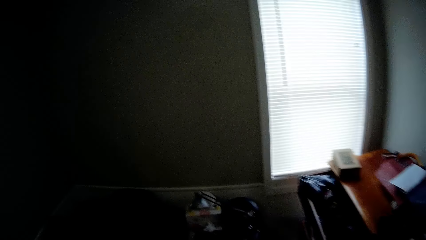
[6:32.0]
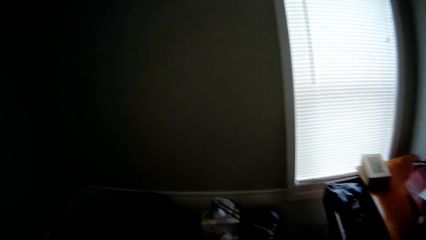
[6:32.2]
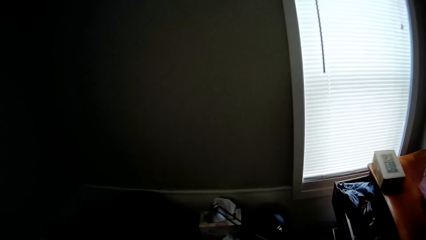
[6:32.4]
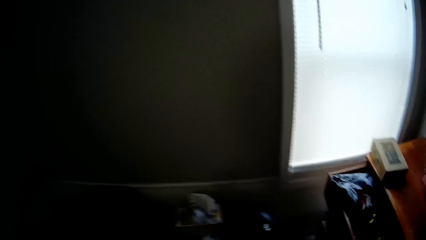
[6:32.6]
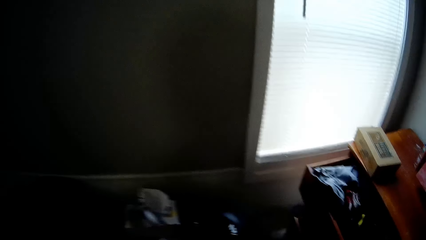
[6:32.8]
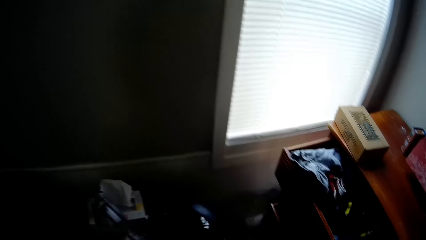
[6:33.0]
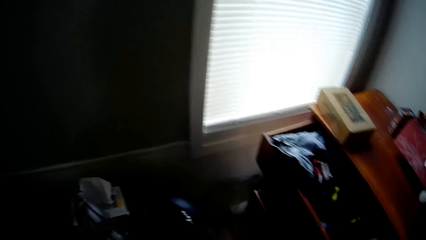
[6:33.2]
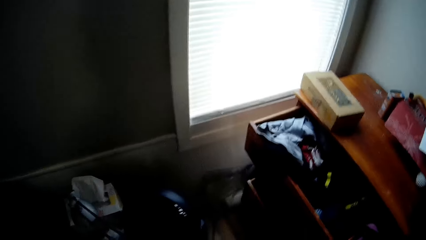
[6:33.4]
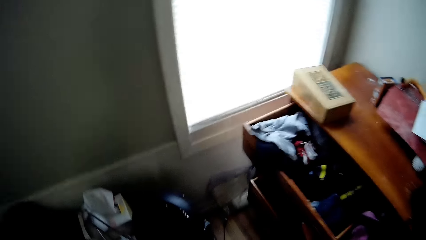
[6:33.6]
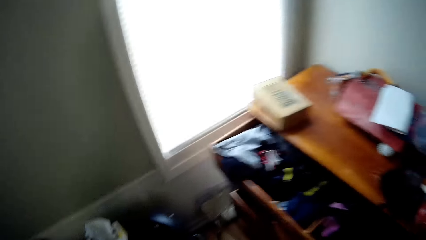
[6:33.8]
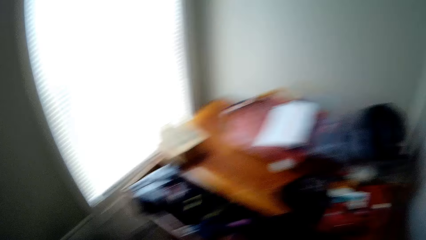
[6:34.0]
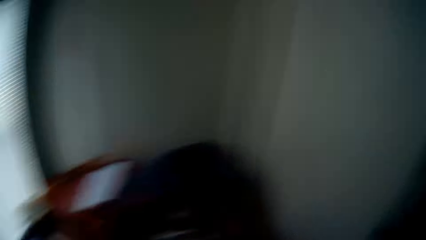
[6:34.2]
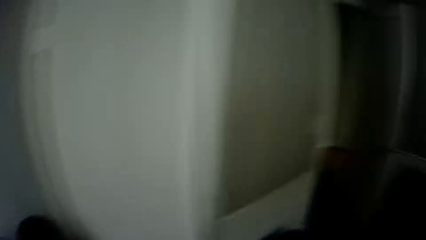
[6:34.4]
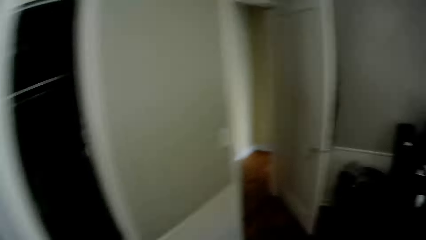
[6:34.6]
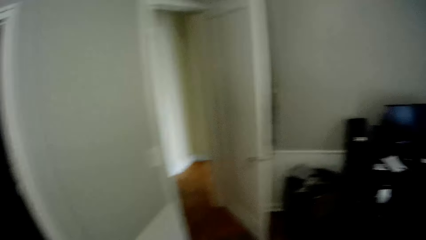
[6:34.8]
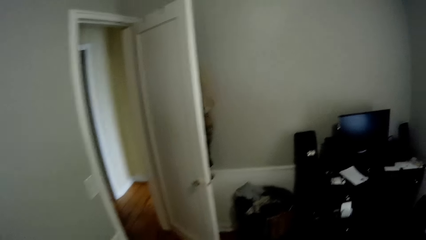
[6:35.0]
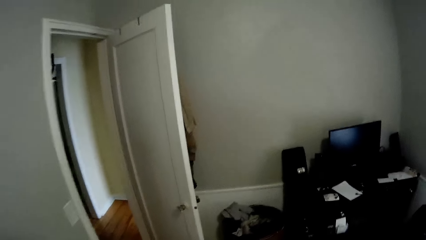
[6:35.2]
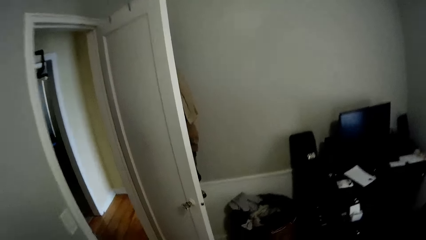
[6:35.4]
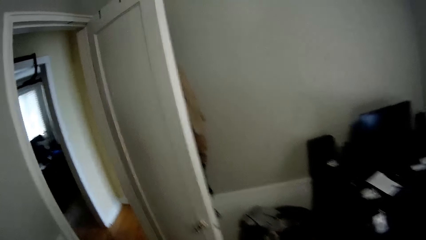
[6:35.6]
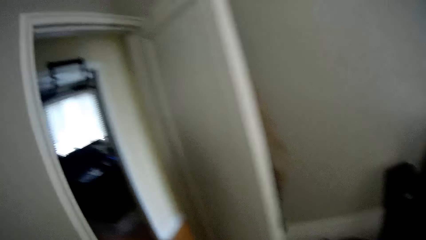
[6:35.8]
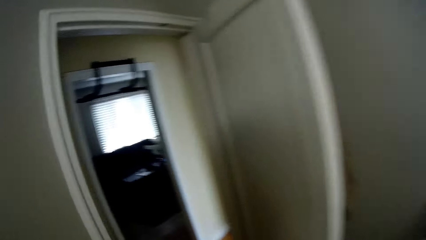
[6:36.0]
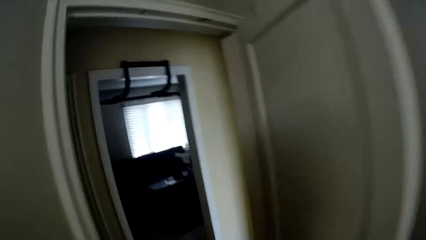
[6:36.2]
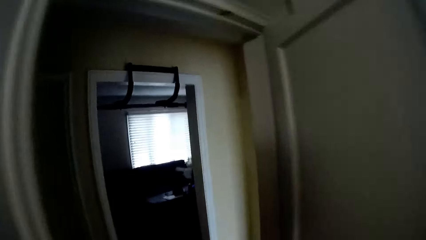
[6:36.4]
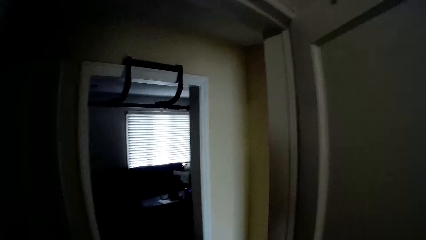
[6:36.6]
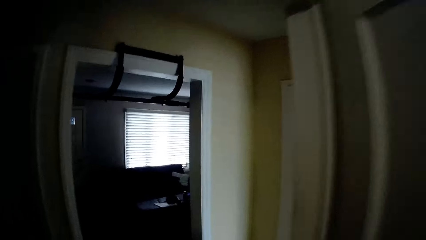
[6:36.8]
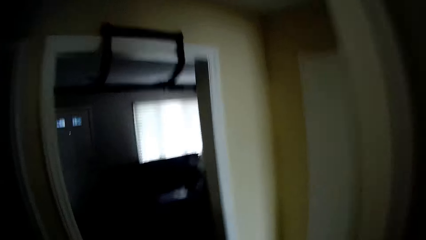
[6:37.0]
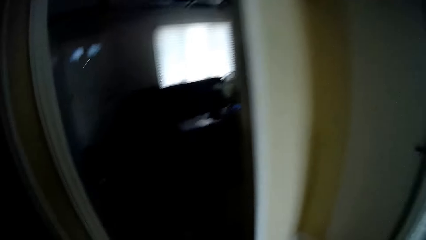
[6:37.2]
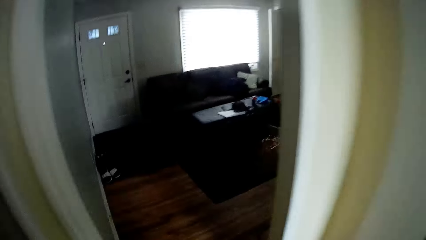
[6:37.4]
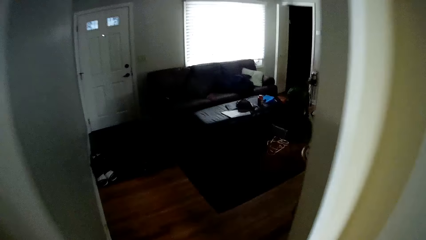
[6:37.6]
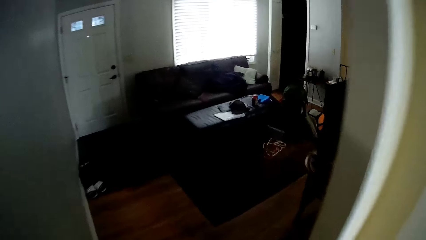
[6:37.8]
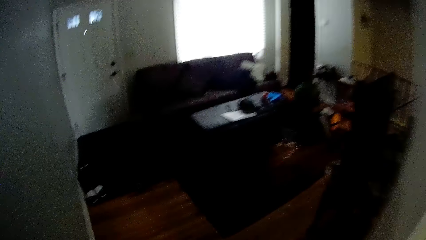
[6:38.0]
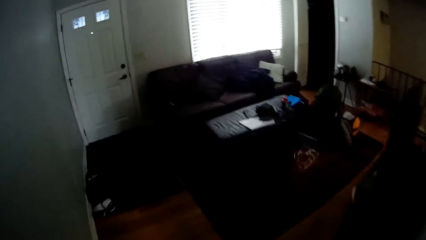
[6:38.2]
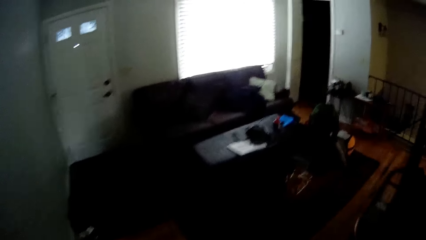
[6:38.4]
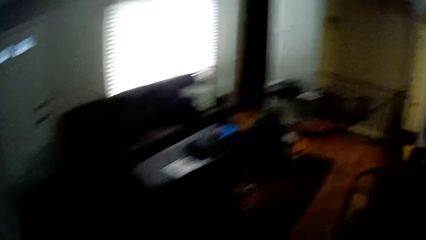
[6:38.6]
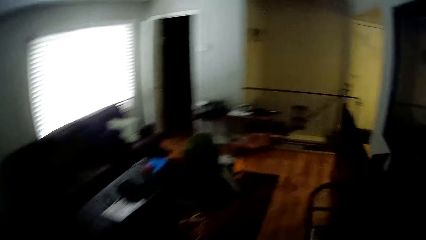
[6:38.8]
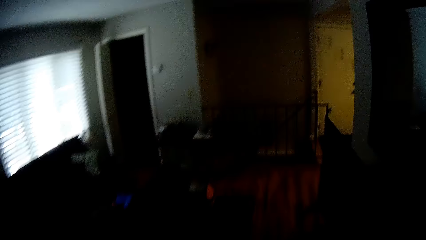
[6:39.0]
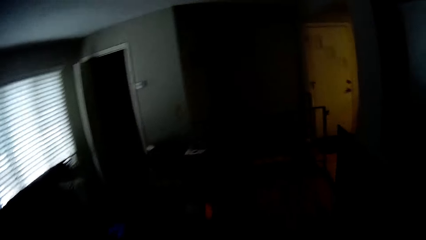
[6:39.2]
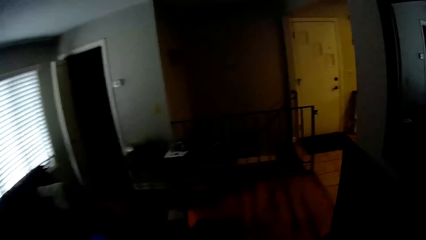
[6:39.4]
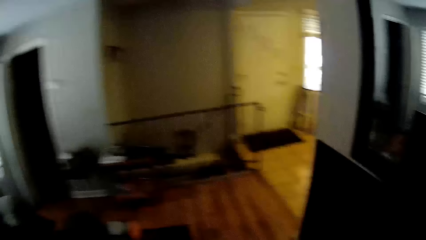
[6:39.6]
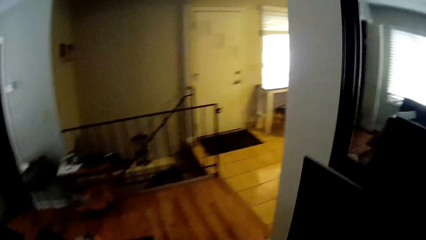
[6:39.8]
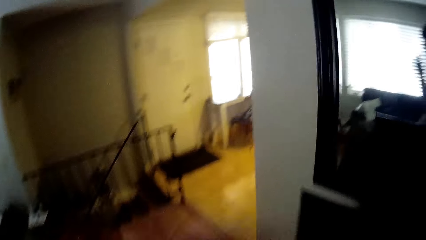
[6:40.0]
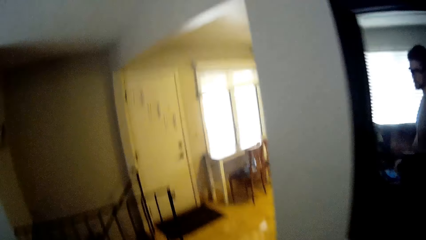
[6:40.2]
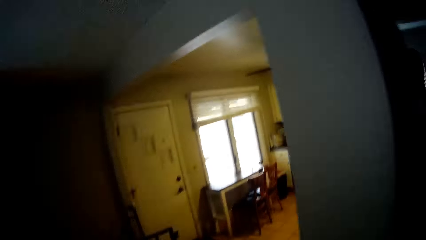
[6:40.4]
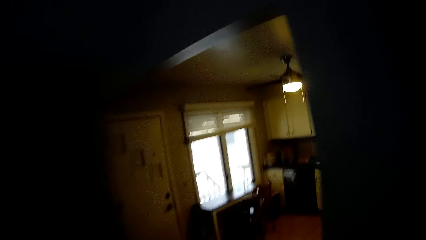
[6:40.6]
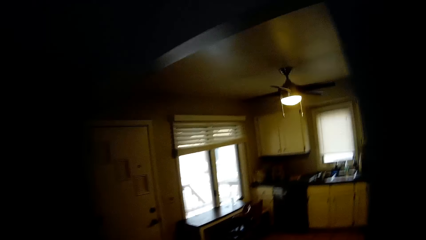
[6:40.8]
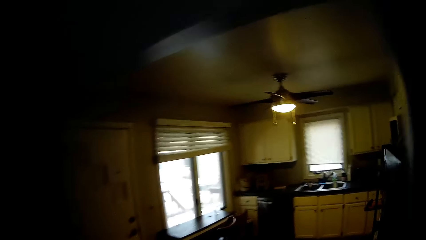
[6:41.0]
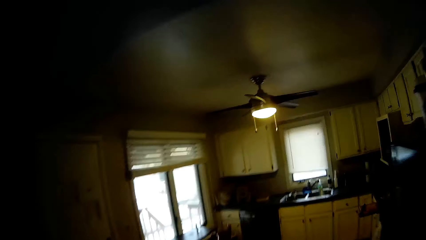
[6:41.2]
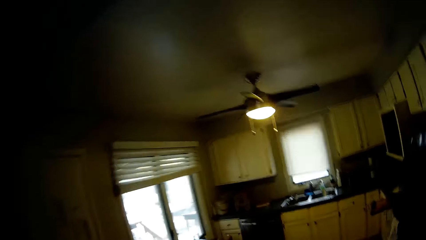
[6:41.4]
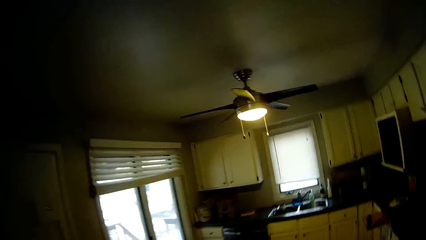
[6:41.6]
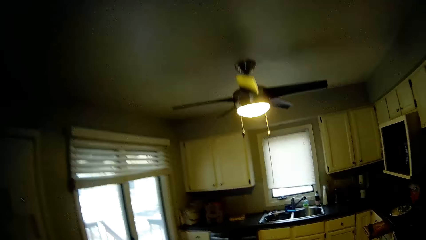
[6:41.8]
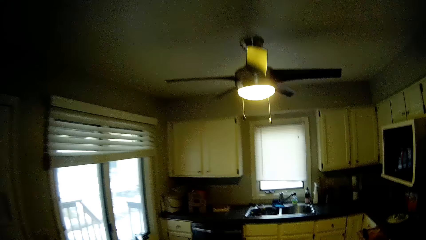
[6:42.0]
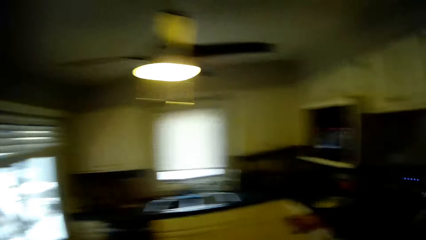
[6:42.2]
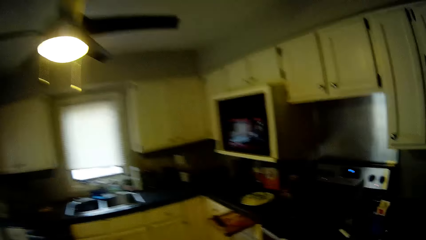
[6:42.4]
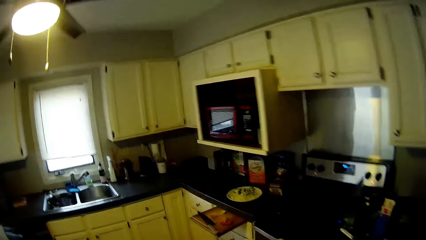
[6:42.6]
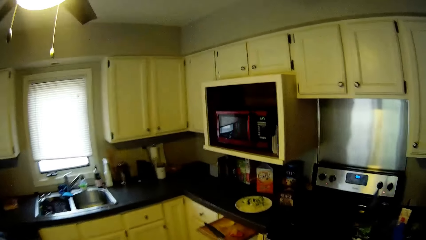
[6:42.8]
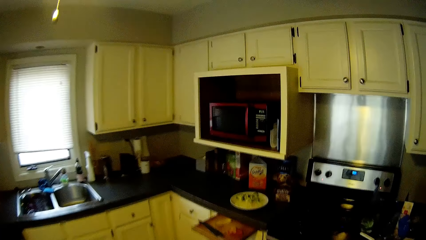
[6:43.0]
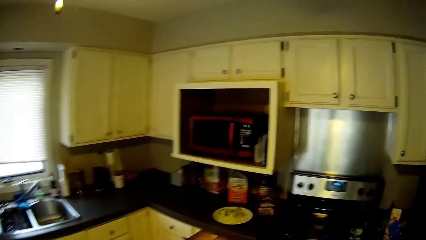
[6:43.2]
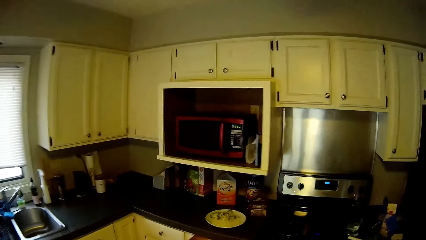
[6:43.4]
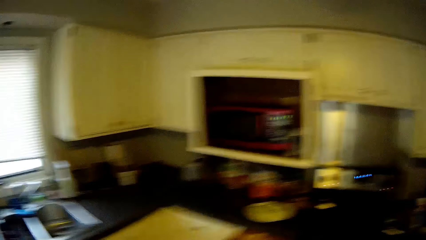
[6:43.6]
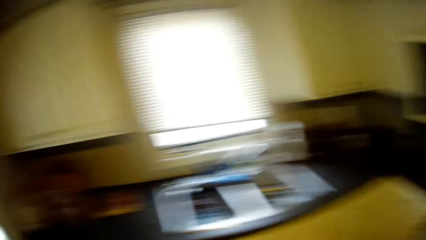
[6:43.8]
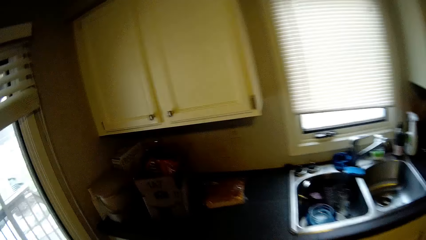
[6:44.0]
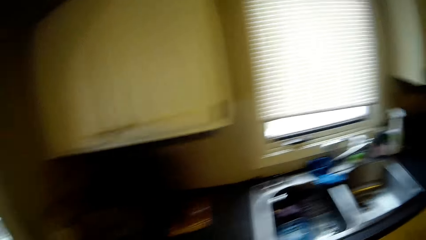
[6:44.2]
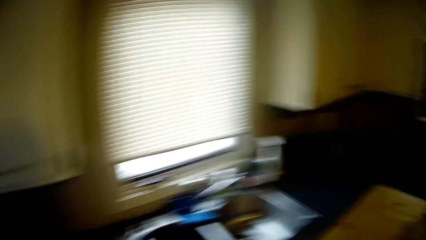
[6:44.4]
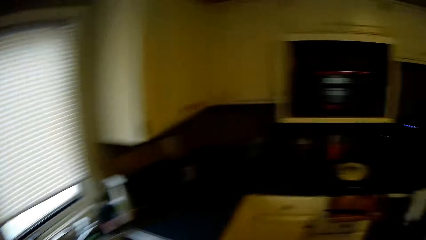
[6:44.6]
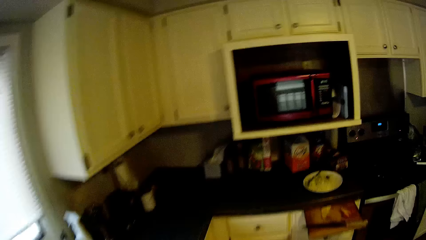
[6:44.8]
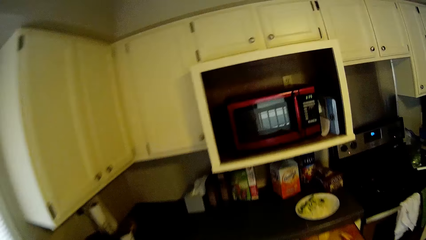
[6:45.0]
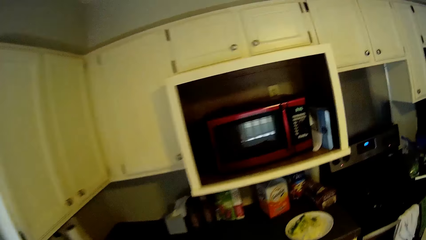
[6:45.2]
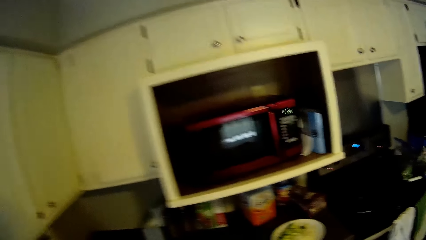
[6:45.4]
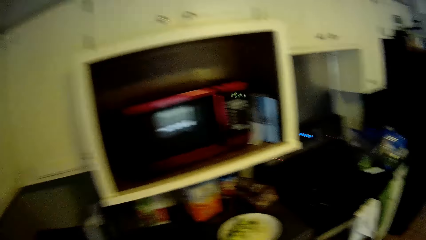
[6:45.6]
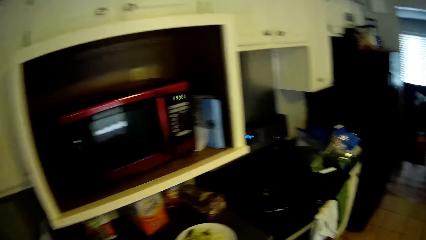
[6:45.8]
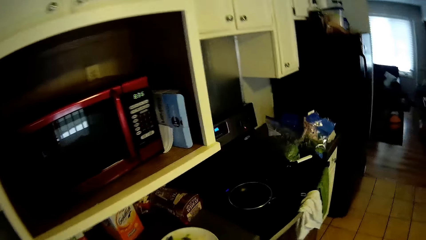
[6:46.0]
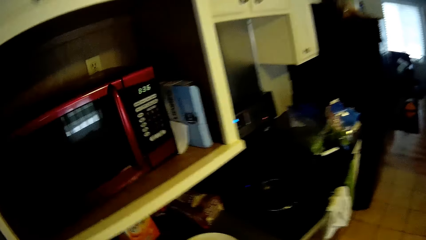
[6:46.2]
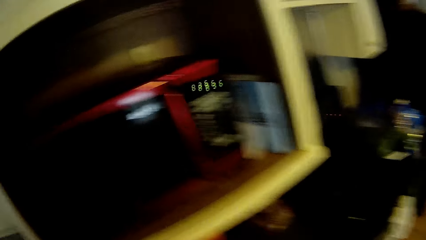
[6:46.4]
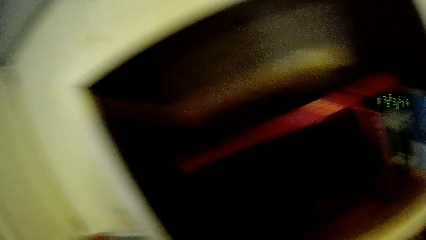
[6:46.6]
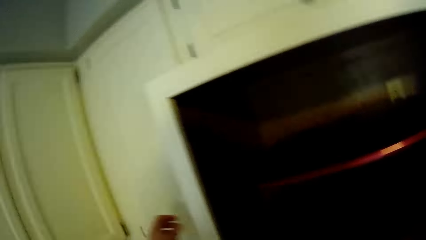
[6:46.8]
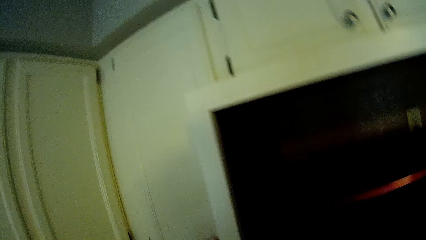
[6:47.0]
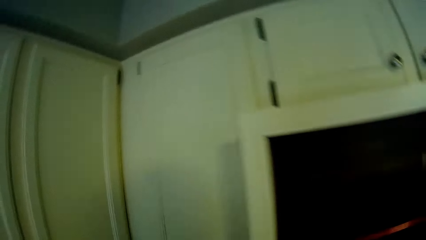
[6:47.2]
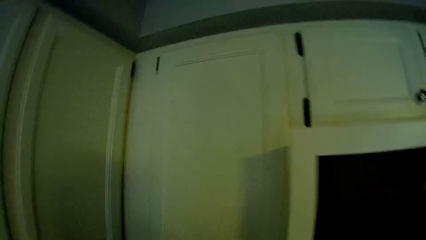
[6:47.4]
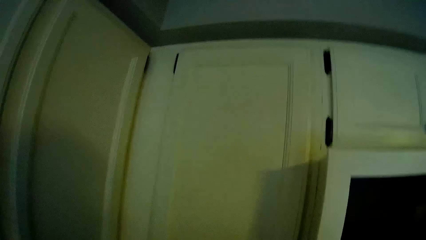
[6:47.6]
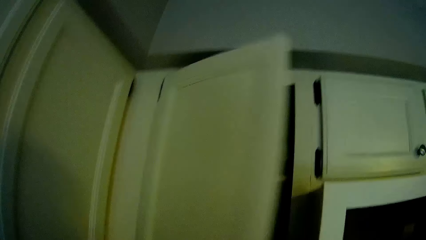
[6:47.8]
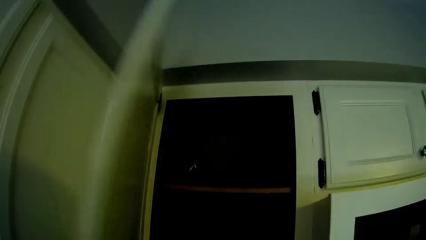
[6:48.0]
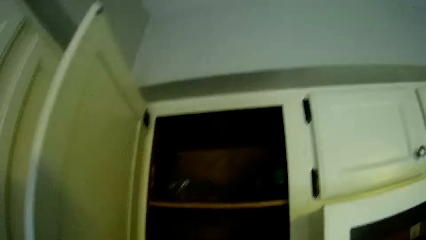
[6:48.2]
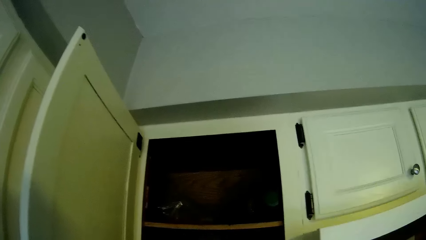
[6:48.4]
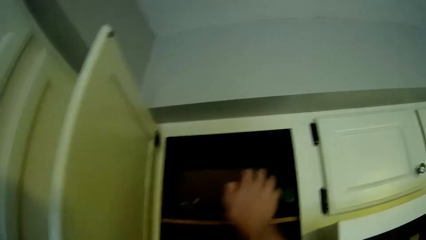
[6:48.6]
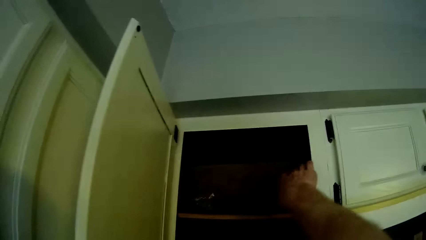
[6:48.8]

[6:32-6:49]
The camera wearer walks out of the bedroom to the kitchen. He opens the upper kitchen cabinet door with his left hand.
